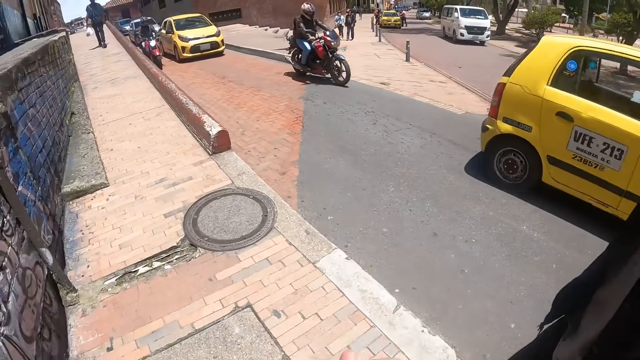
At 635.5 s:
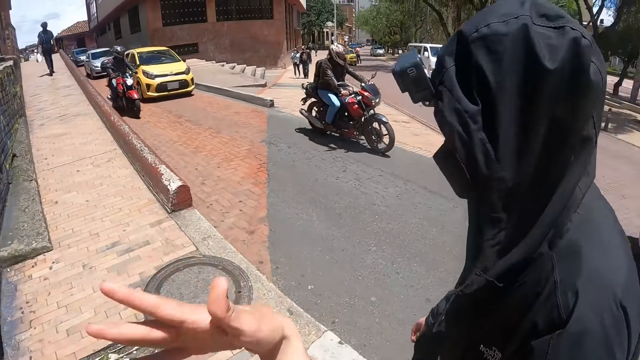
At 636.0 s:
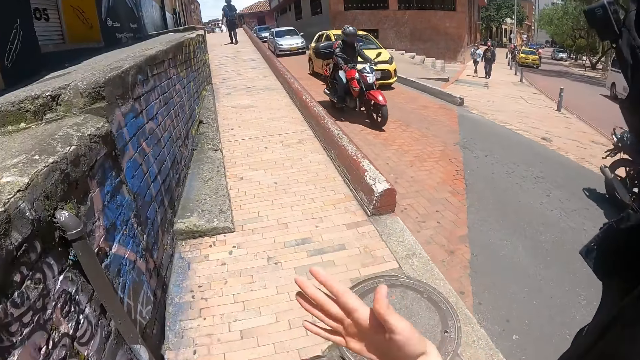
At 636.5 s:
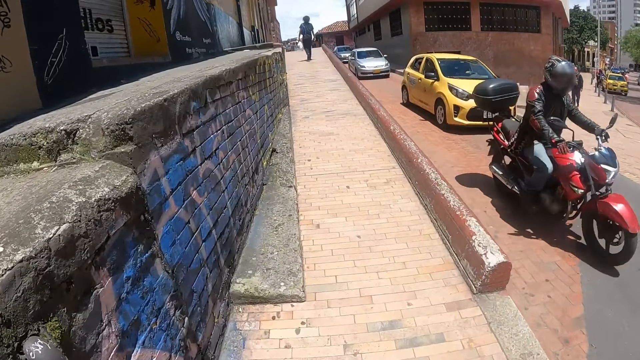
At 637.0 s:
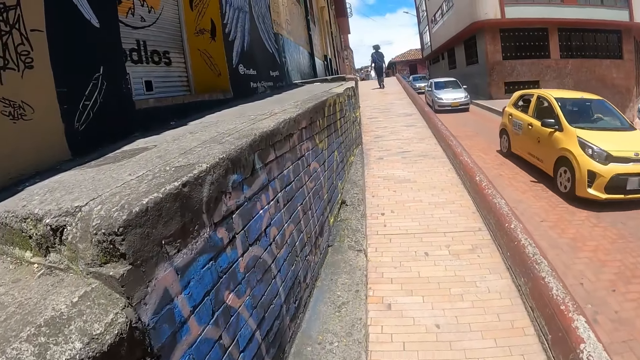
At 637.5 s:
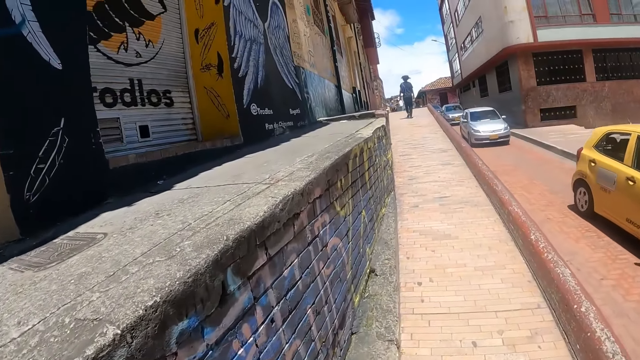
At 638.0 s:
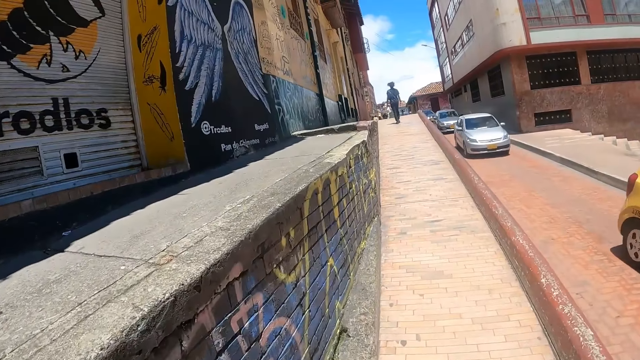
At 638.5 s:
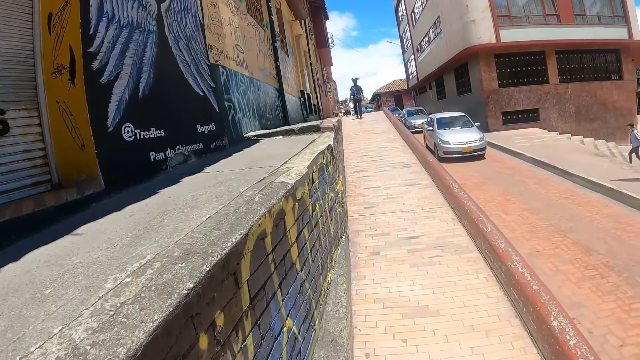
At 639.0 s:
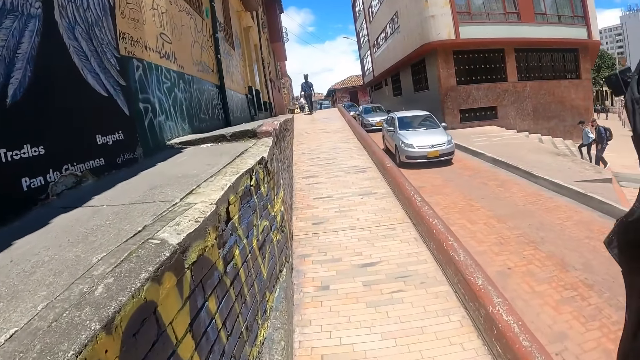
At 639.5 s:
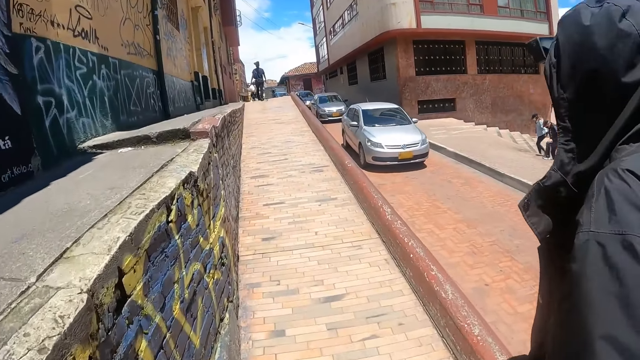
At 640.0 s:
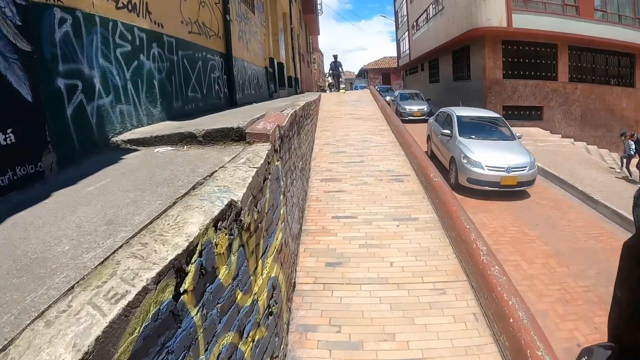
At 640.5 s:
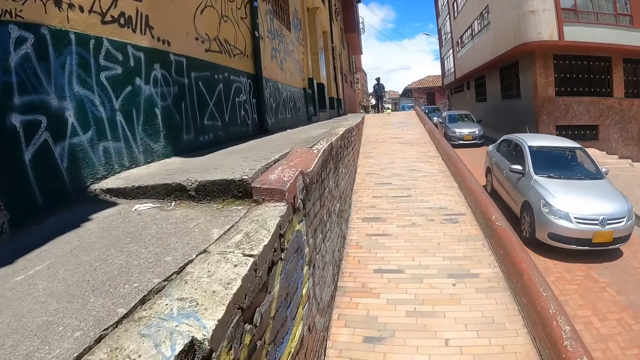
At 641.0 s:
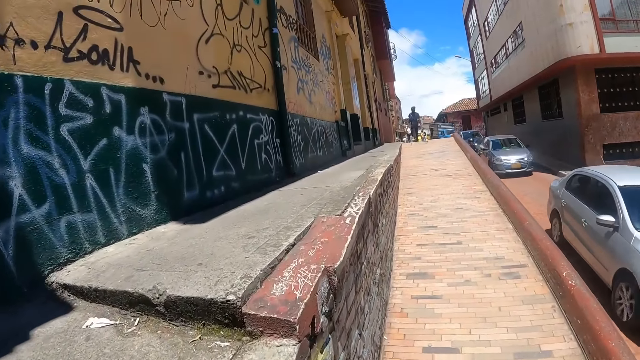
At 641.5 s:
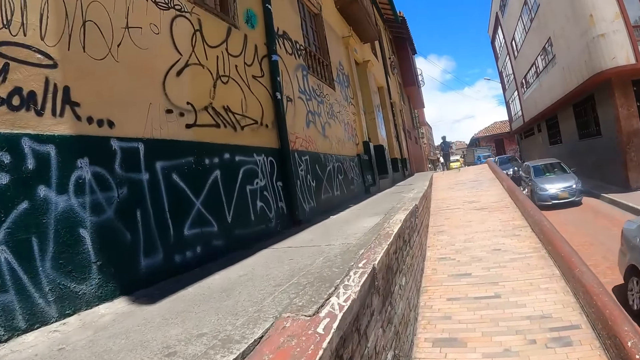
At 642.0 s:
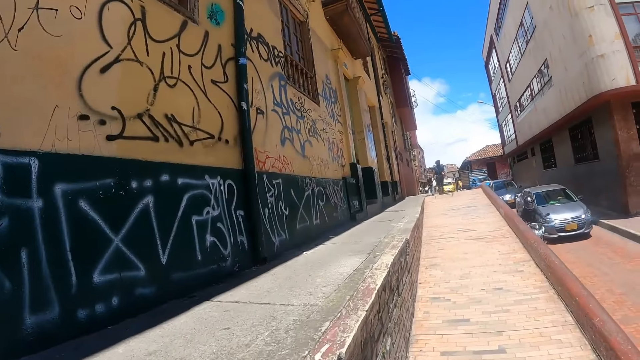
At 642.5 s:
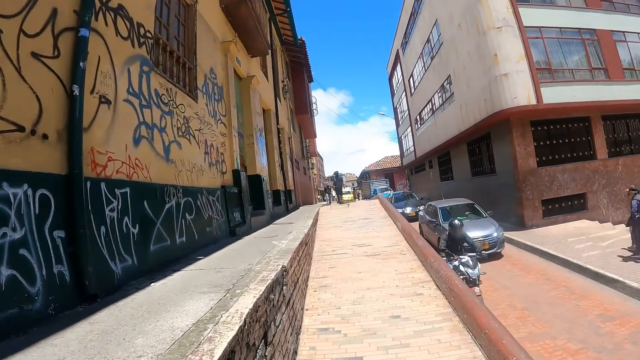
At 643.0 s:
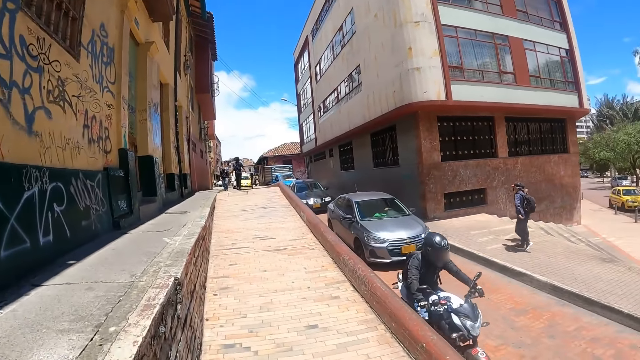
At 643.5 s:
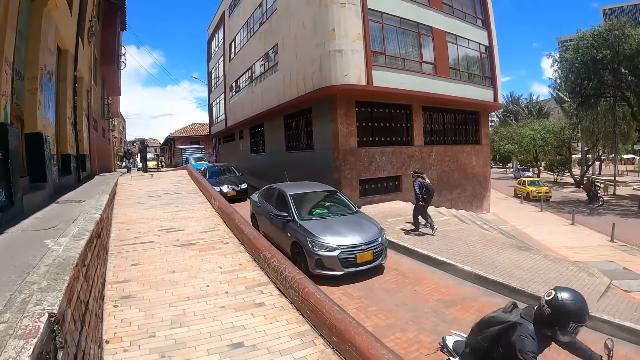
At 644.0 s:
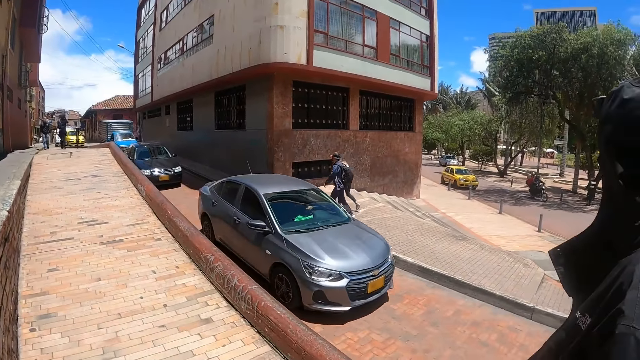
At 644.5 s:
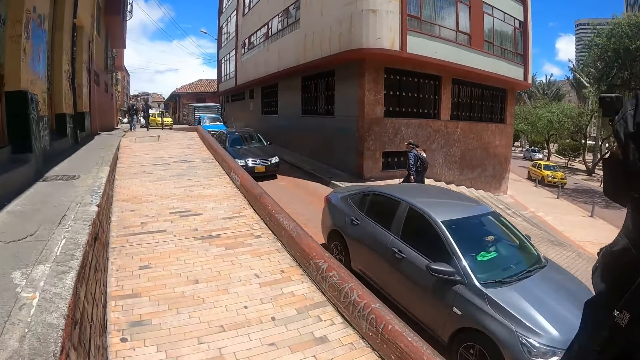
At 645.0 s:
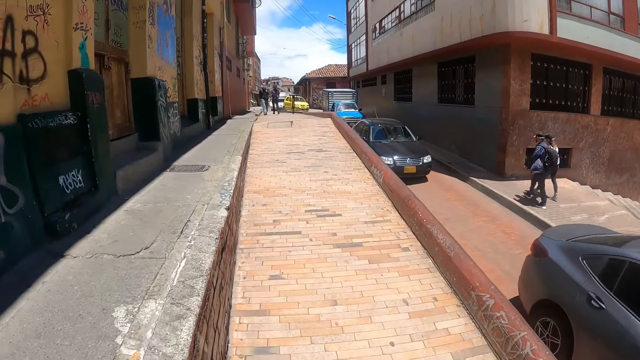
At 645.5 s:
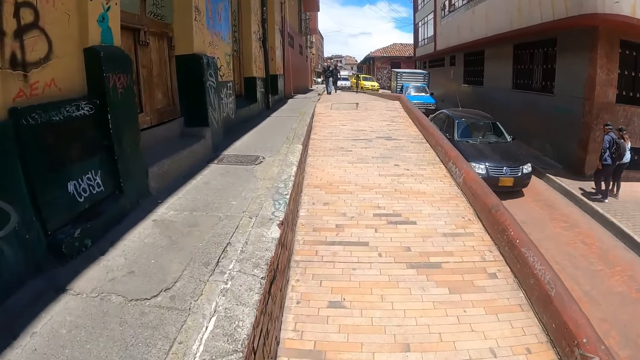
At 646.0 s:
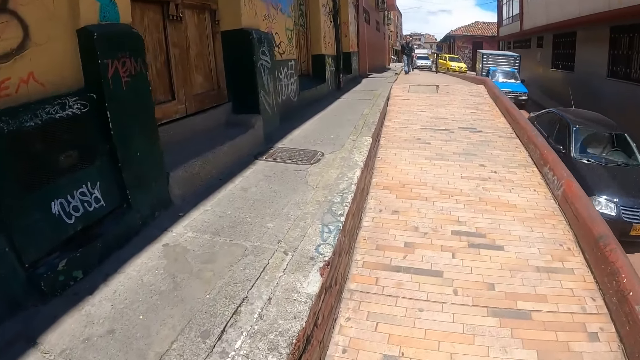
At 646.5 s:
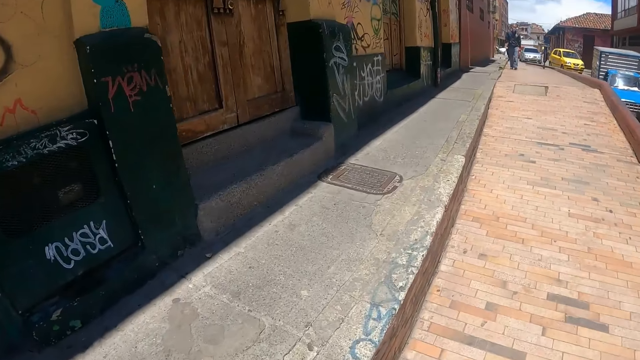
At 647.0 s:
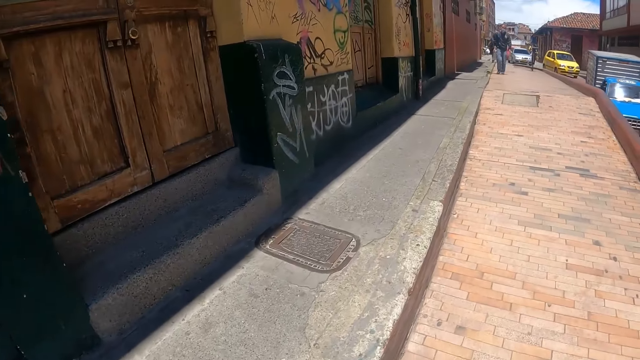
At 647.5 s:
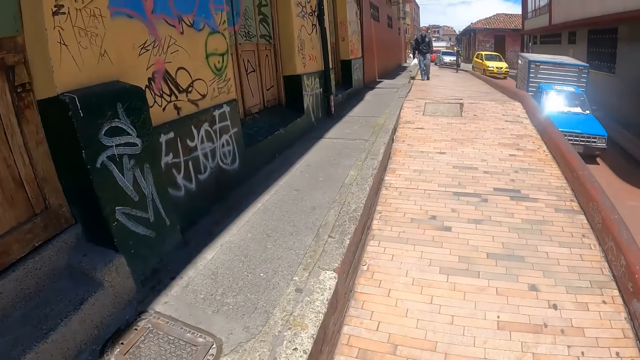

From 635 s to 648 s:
A person walks on the sidewalk. The camera wearer gestures to the person and walks on the sidewalk. They walk on the sidewalk again. The person walks on the sidewalk. The camera wearer looks around.

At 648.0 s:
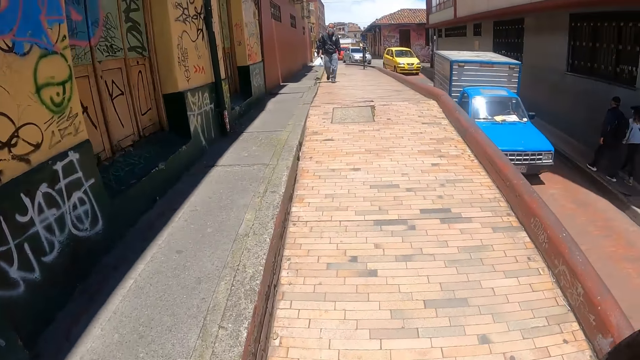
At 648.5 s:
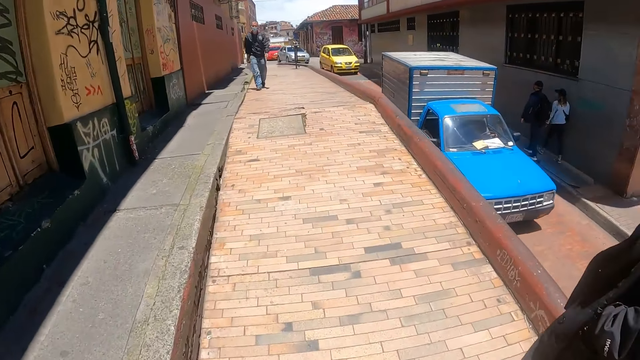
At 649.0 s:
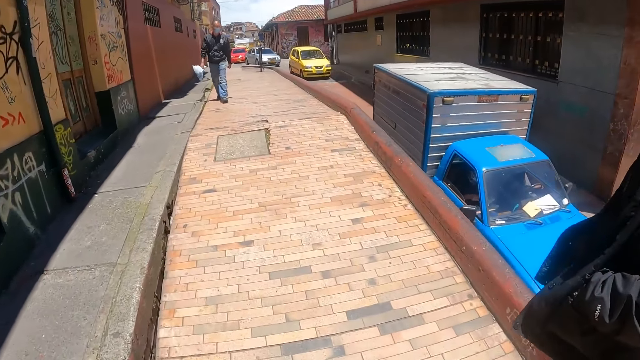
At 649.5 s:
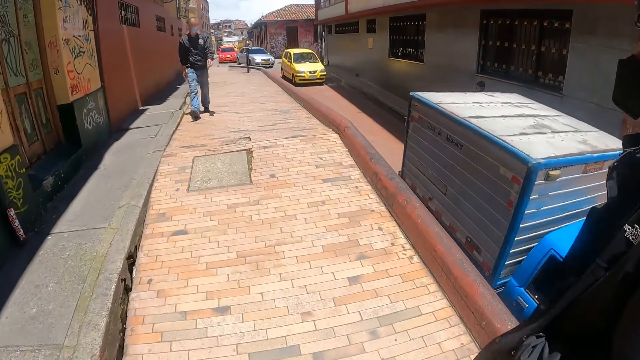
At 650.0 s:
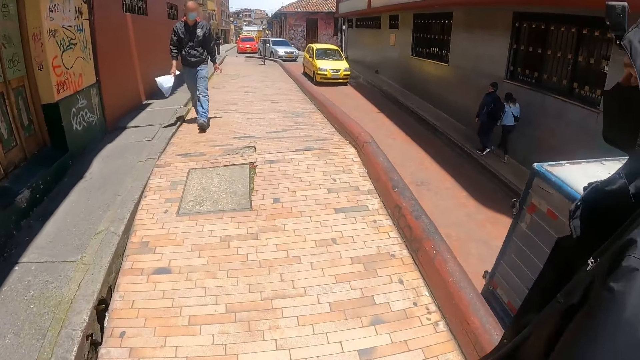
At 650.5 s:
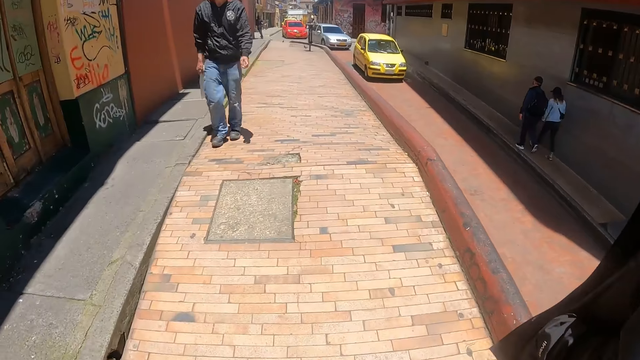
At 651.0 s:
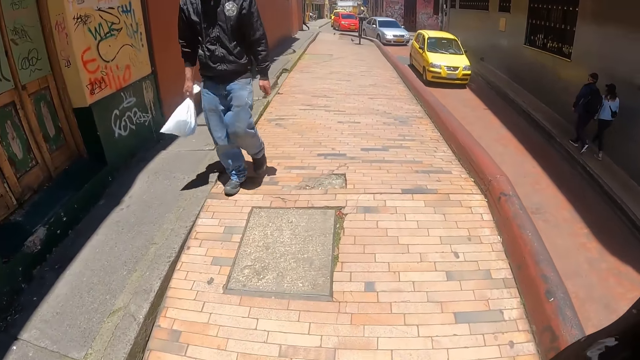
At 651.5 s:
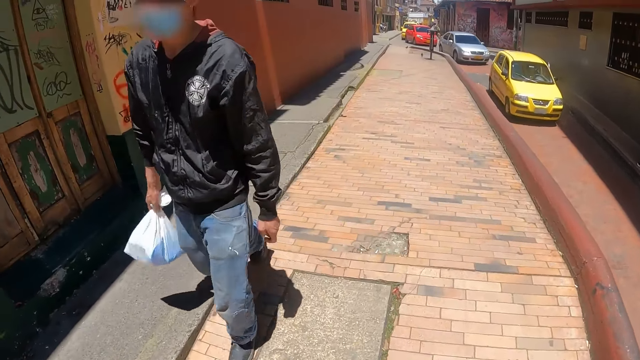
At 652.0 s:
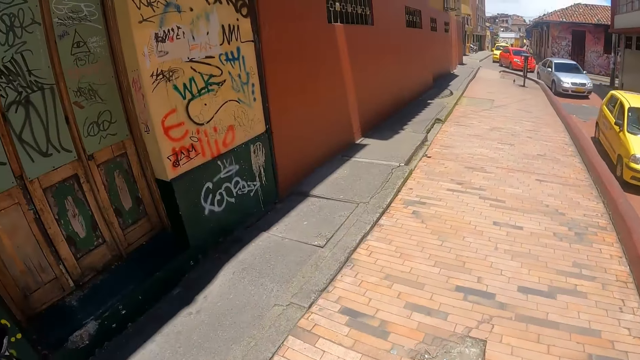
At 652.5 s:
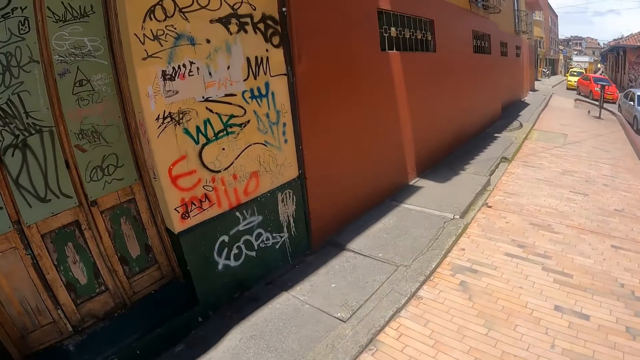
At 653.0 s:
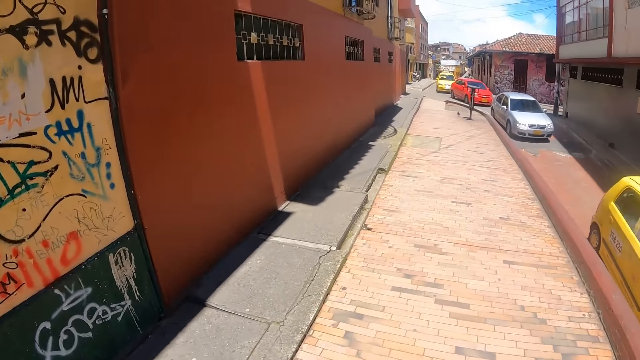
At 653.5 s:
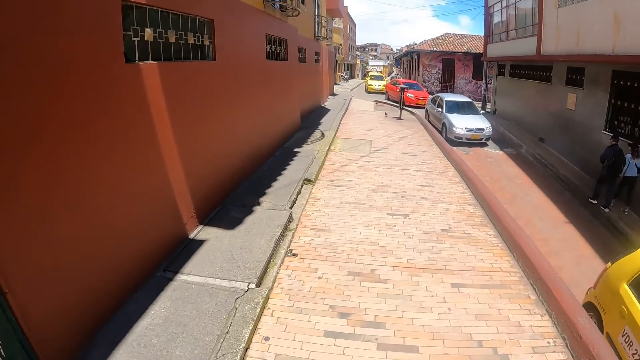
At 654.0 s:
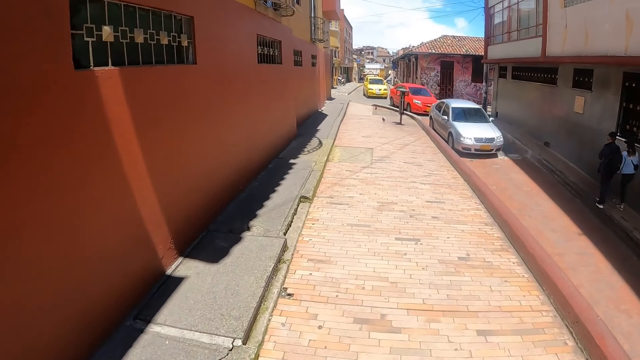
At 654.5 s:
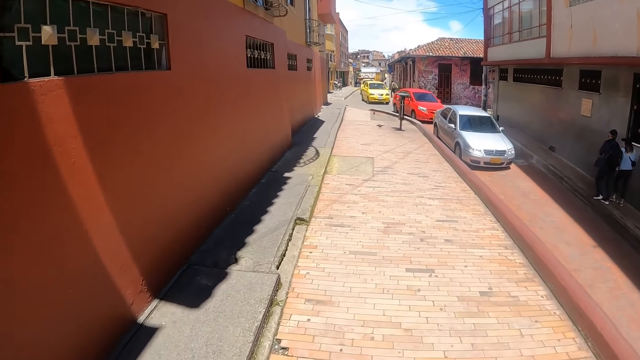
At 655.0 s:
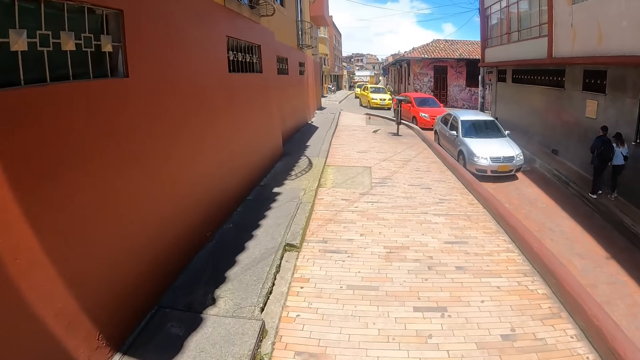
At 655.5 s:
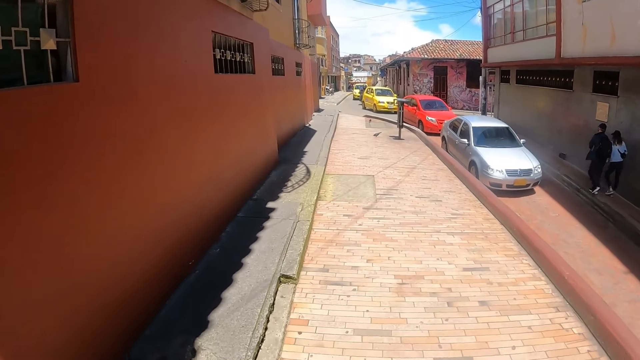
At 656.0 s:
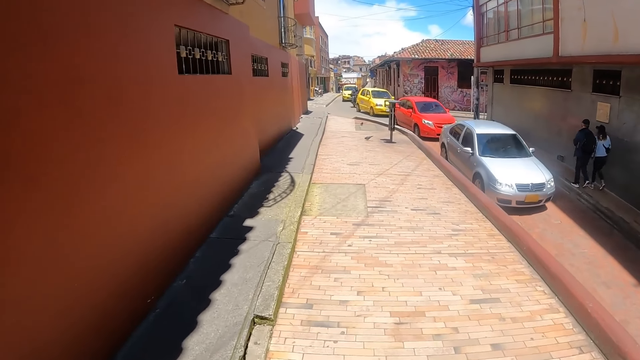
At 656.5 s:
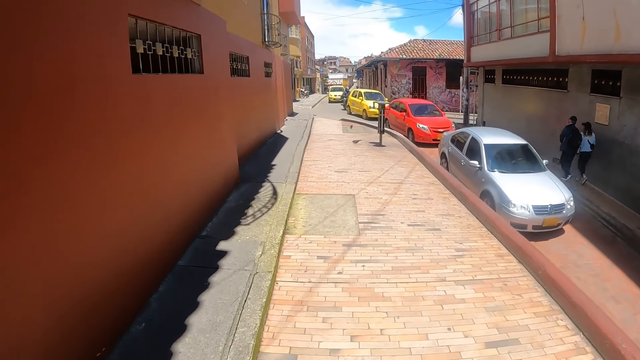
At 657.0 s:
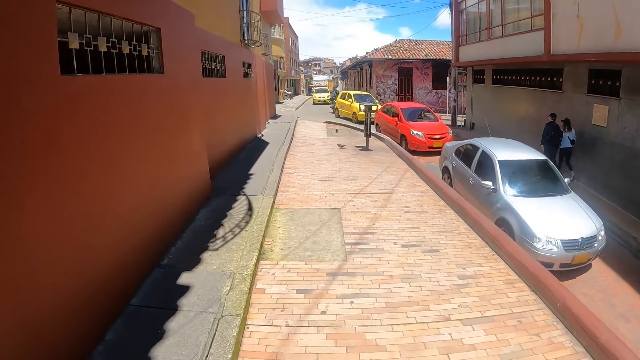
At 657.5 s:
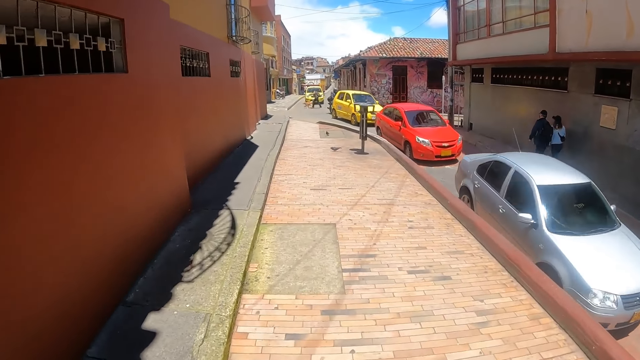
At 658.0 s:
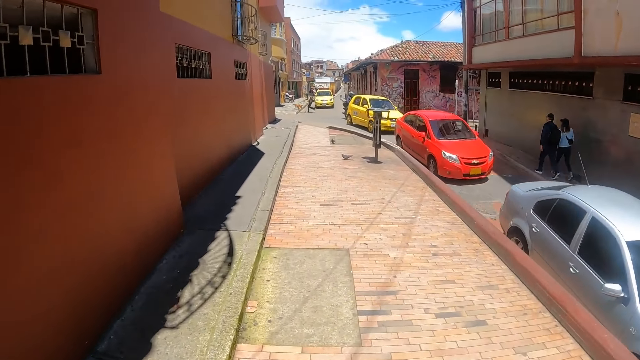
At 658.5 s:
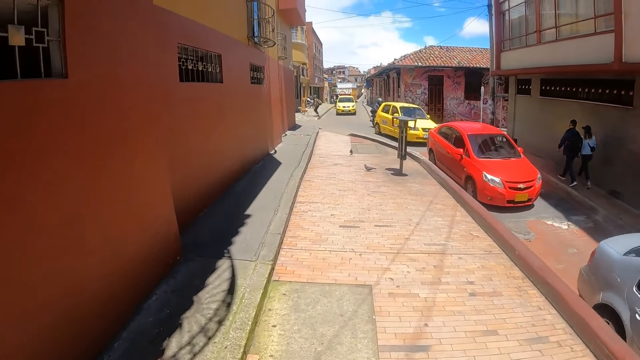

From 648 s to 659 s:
The camera wearer walks on the sidewalk and looks around.
